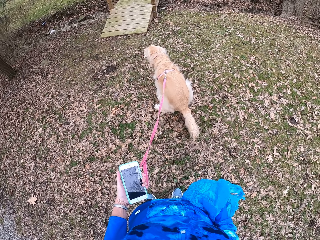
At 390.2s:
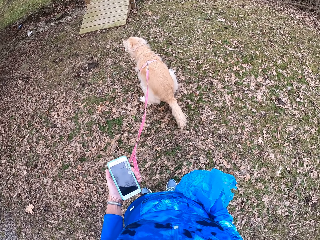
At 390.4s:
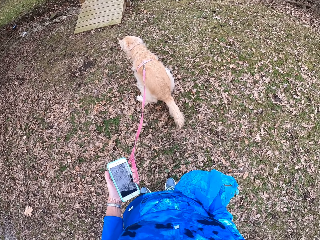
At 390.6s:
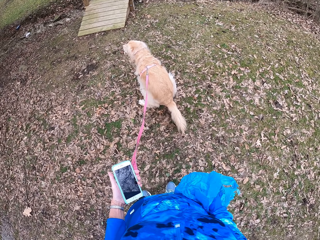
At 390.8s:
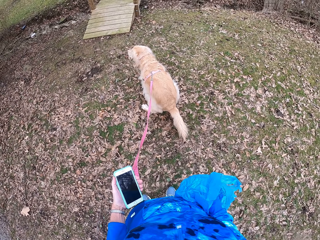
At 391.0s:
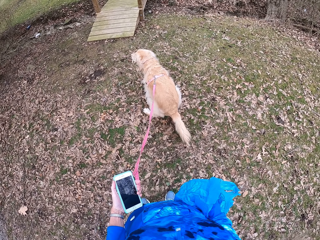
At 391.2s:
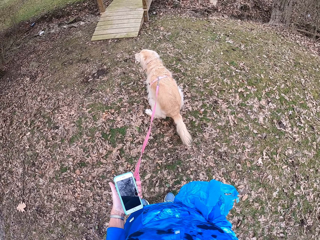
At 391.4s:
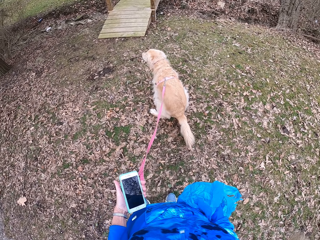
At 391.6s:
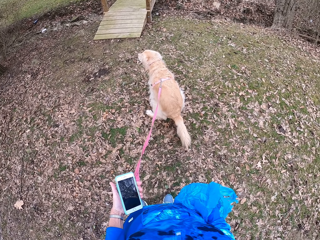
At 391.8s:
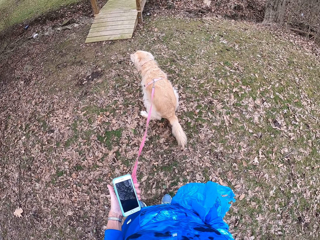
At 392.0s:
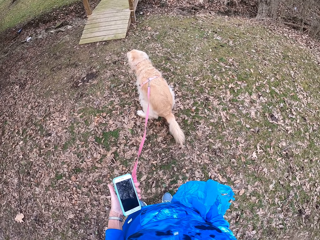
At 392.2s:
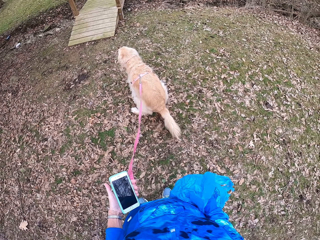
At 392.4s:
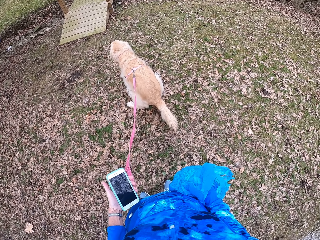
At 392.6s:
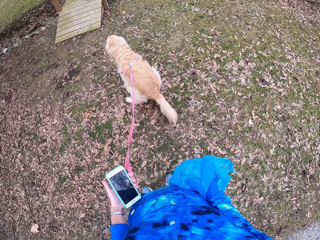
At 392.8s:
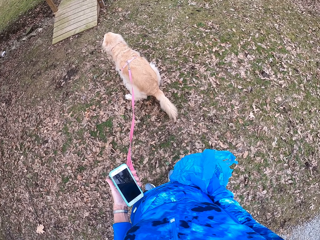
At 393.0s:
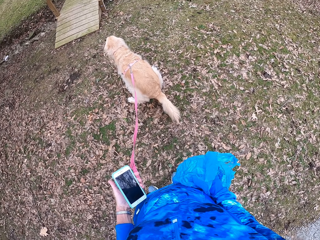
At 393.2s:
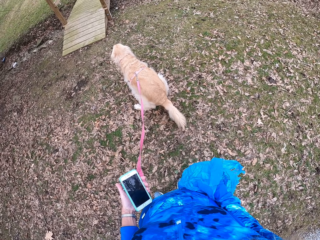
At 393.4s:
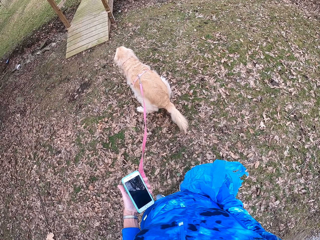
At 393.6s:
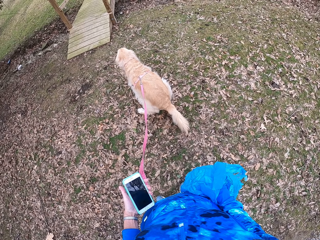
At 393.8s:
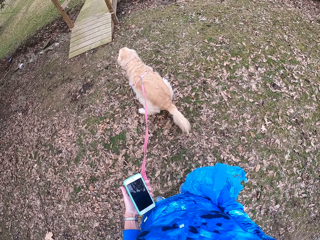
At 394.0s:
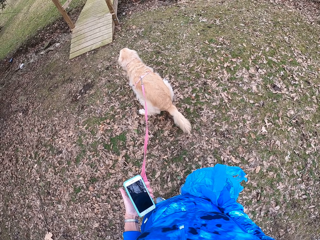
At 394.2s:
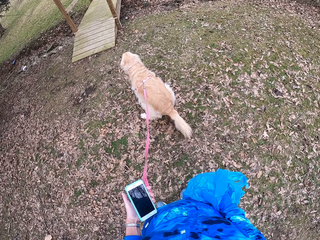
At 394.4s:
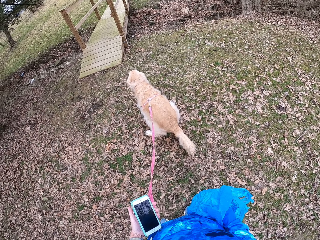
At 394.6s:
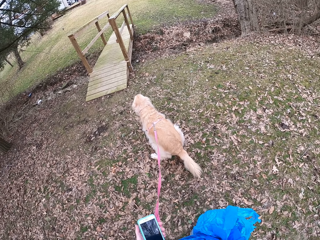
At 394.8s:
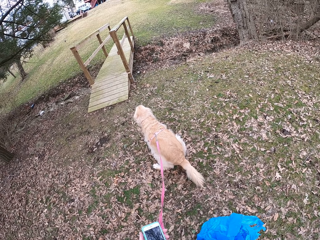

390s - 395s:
The camera wearer stops on the pathway with a chihuahua.

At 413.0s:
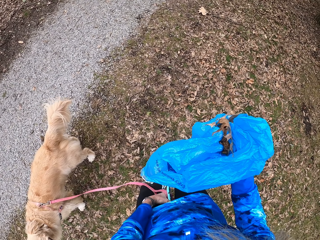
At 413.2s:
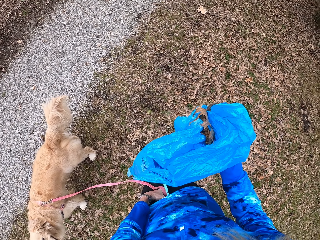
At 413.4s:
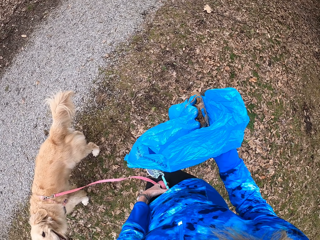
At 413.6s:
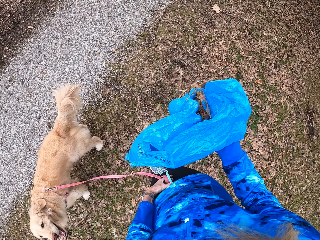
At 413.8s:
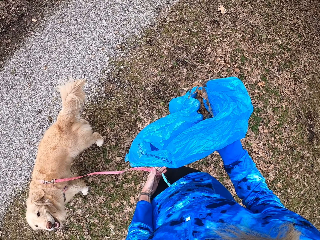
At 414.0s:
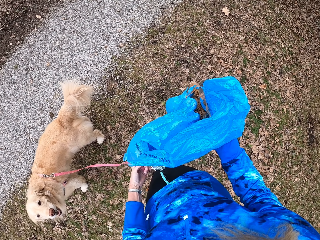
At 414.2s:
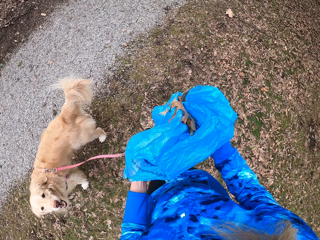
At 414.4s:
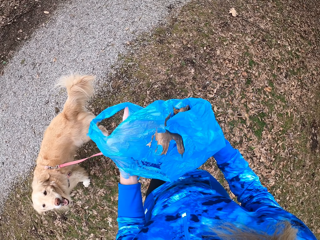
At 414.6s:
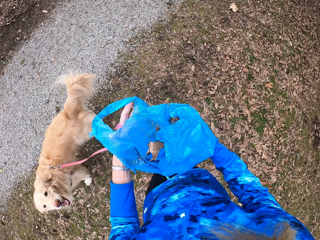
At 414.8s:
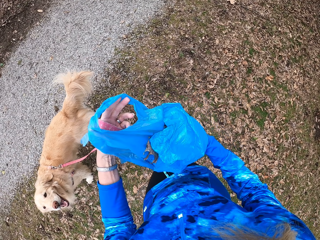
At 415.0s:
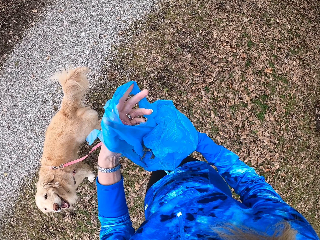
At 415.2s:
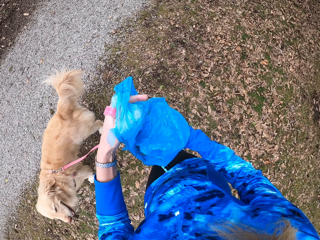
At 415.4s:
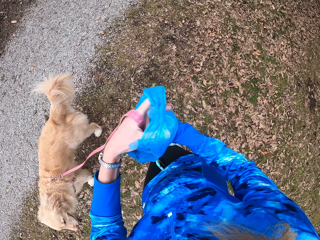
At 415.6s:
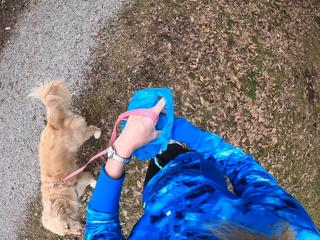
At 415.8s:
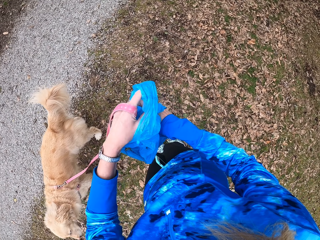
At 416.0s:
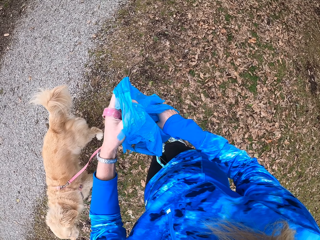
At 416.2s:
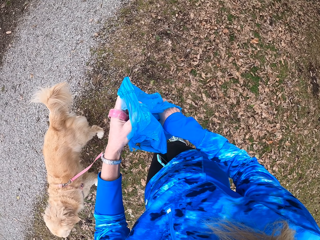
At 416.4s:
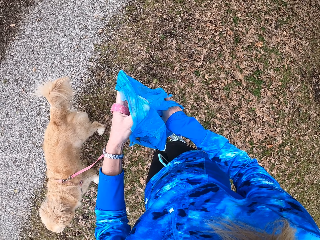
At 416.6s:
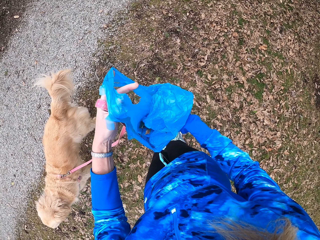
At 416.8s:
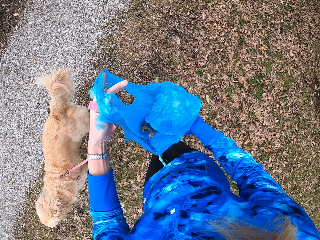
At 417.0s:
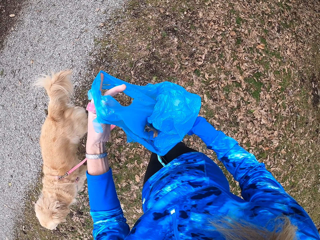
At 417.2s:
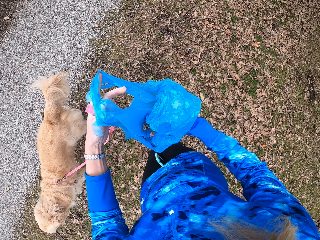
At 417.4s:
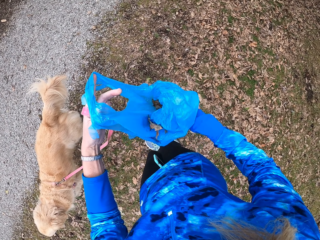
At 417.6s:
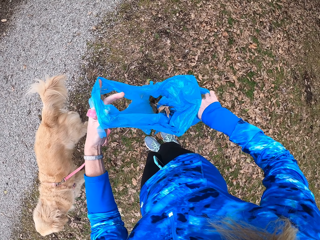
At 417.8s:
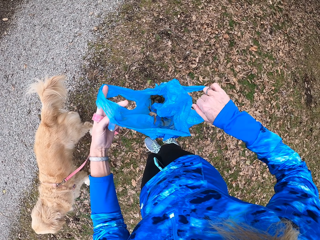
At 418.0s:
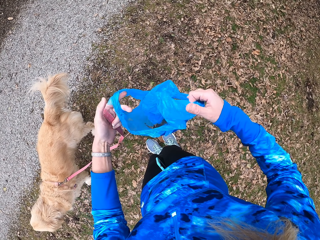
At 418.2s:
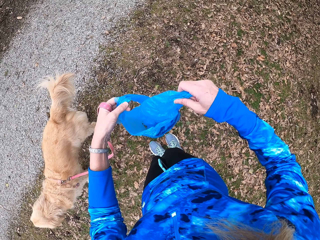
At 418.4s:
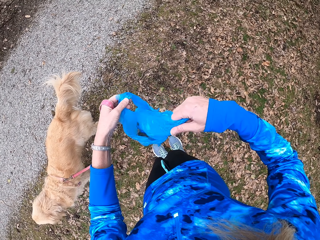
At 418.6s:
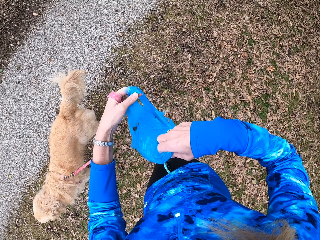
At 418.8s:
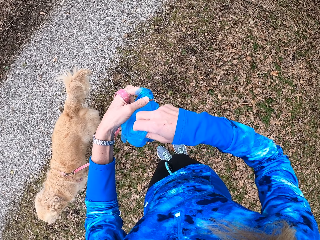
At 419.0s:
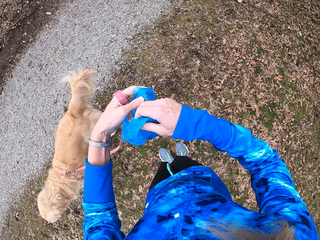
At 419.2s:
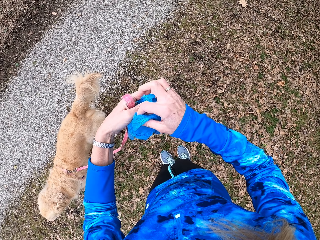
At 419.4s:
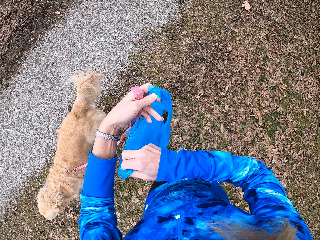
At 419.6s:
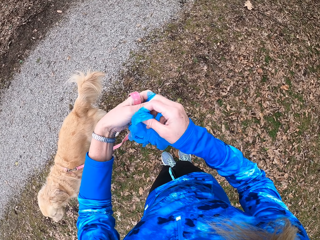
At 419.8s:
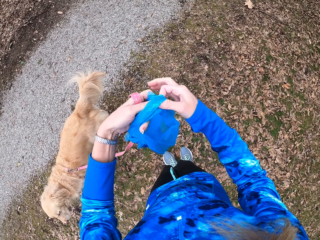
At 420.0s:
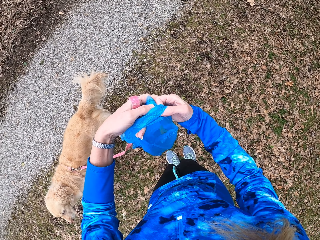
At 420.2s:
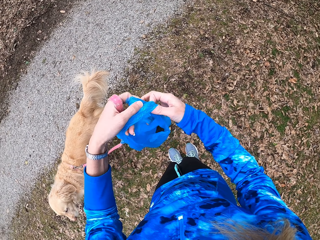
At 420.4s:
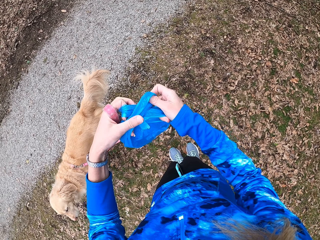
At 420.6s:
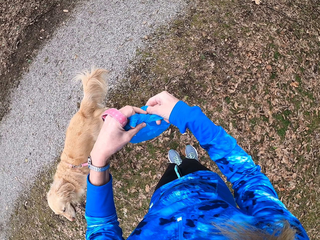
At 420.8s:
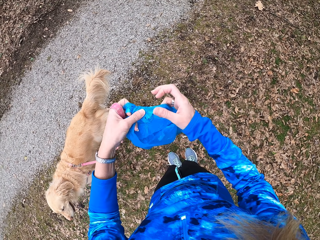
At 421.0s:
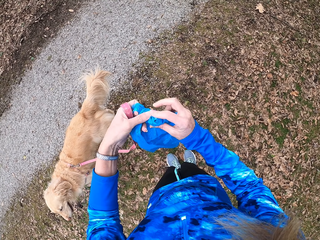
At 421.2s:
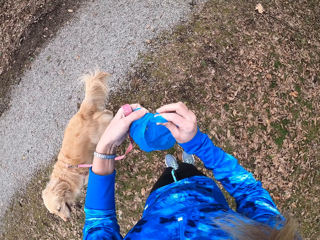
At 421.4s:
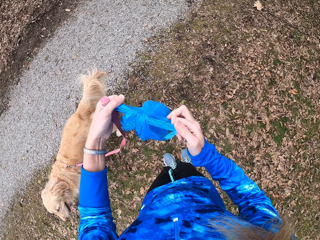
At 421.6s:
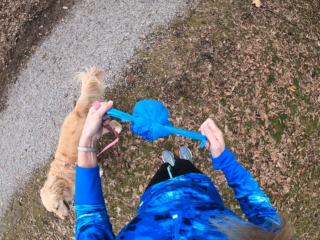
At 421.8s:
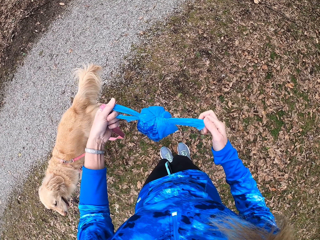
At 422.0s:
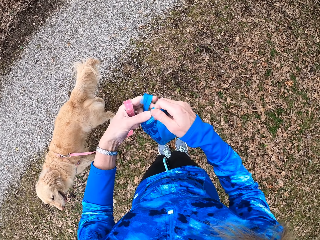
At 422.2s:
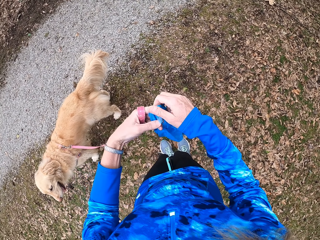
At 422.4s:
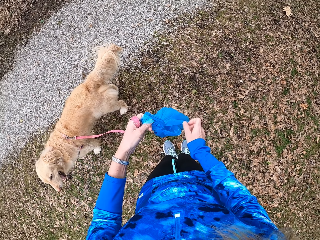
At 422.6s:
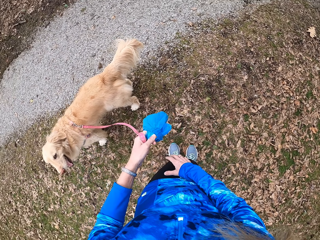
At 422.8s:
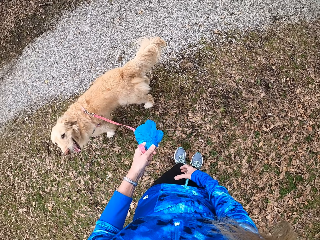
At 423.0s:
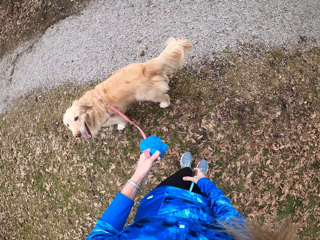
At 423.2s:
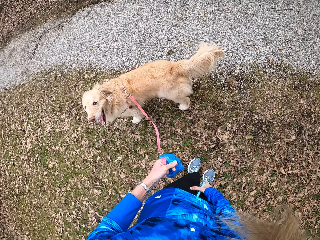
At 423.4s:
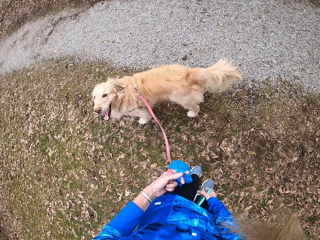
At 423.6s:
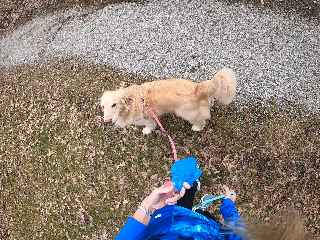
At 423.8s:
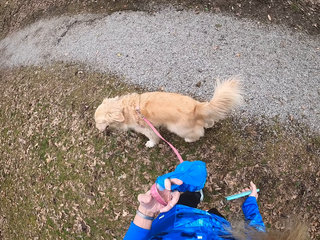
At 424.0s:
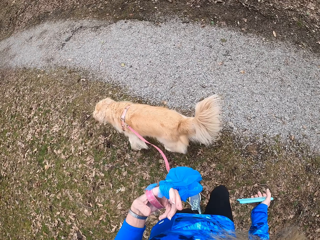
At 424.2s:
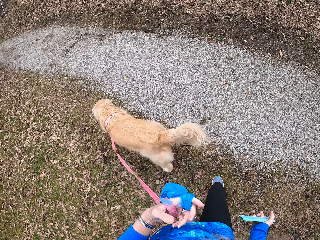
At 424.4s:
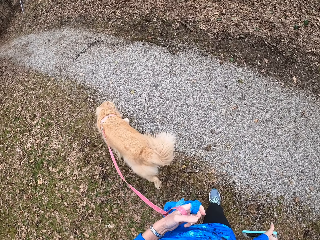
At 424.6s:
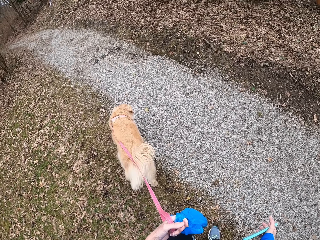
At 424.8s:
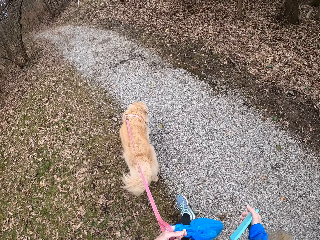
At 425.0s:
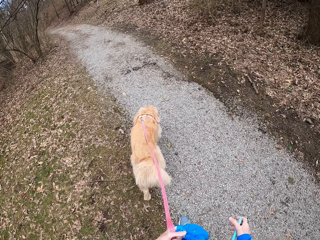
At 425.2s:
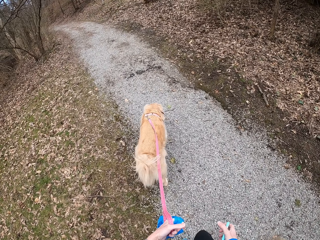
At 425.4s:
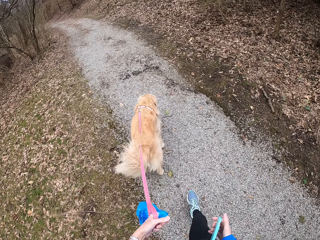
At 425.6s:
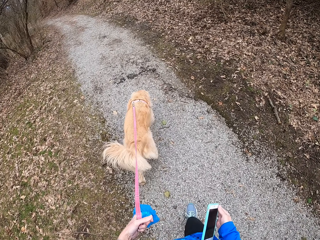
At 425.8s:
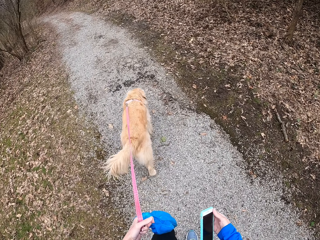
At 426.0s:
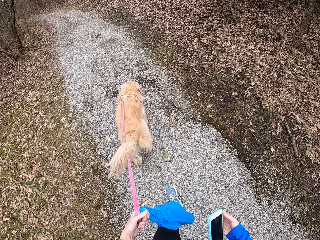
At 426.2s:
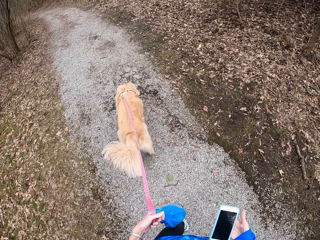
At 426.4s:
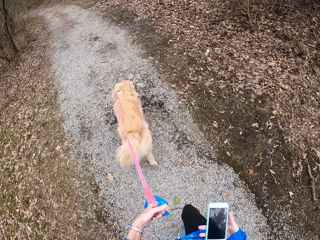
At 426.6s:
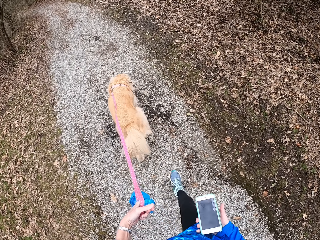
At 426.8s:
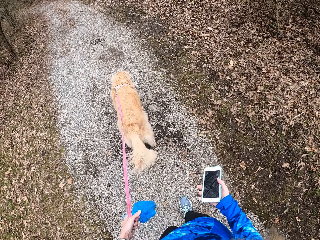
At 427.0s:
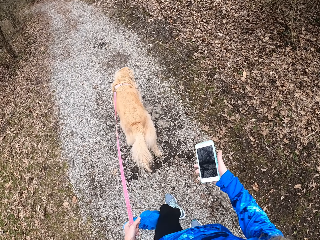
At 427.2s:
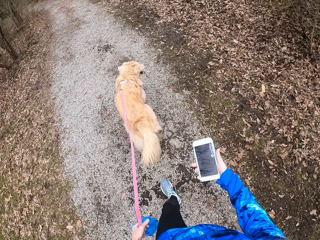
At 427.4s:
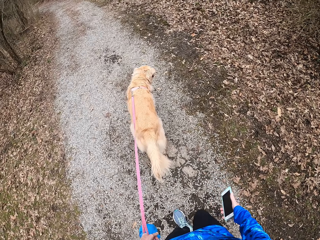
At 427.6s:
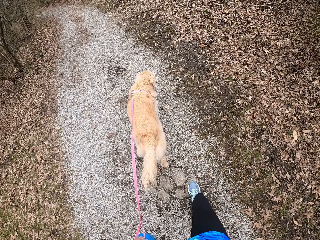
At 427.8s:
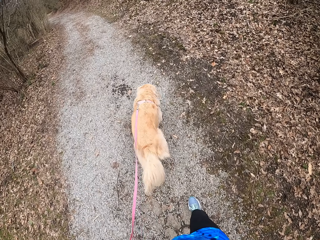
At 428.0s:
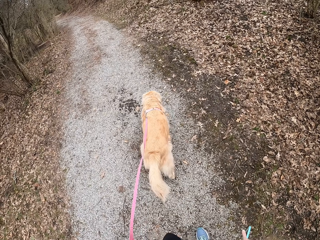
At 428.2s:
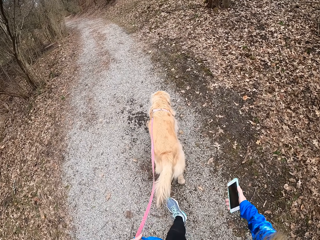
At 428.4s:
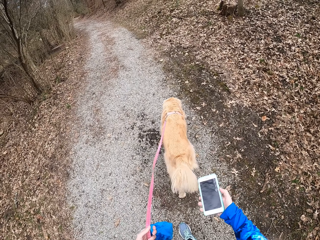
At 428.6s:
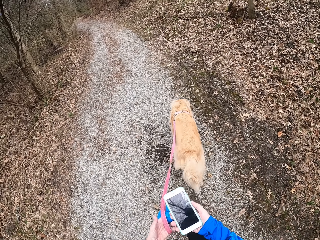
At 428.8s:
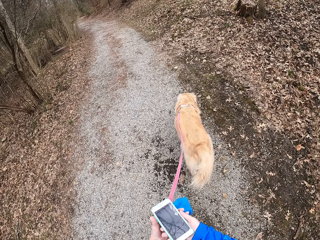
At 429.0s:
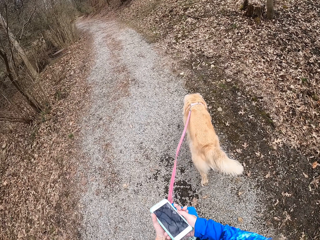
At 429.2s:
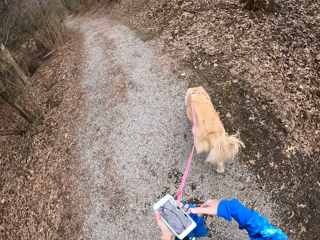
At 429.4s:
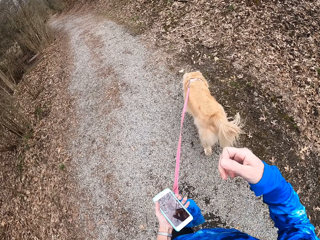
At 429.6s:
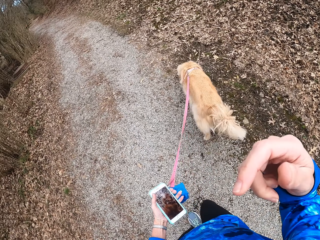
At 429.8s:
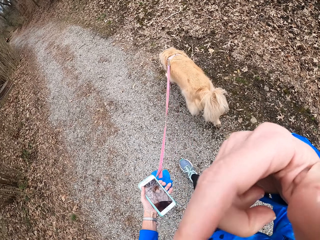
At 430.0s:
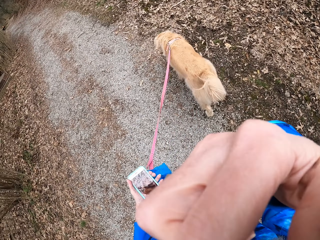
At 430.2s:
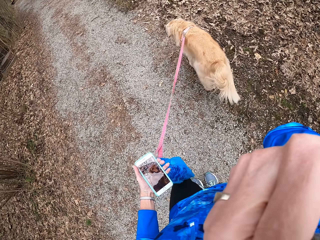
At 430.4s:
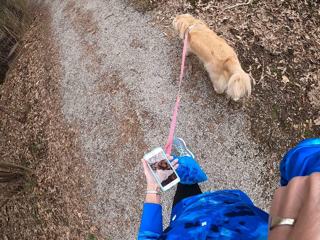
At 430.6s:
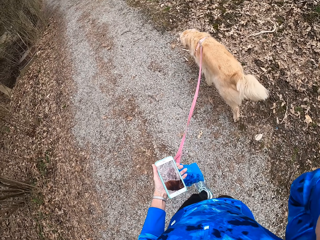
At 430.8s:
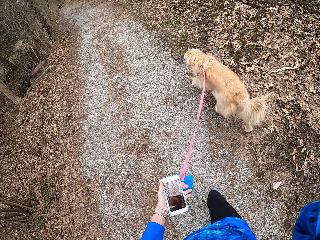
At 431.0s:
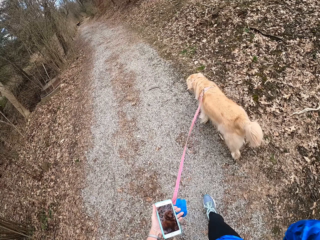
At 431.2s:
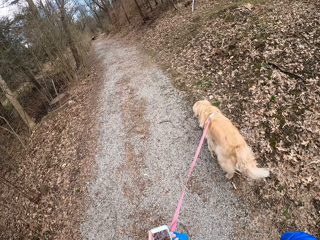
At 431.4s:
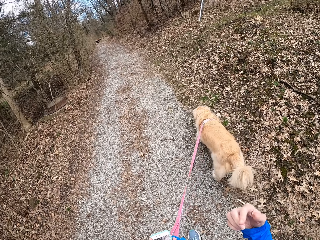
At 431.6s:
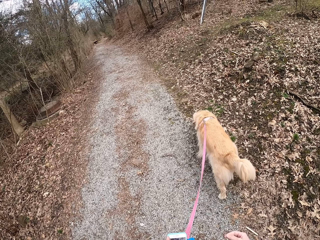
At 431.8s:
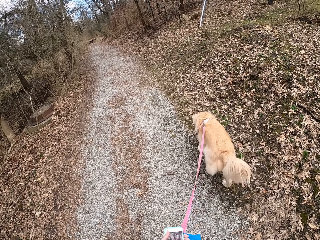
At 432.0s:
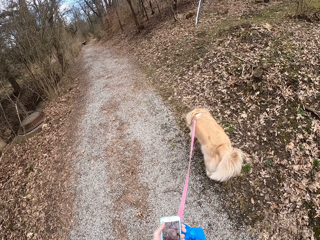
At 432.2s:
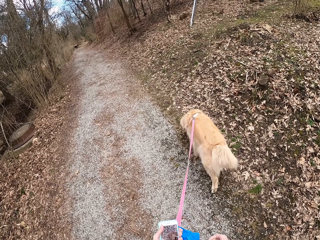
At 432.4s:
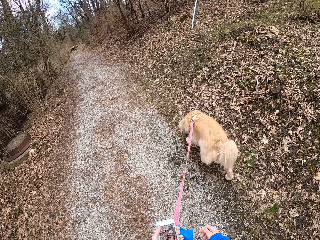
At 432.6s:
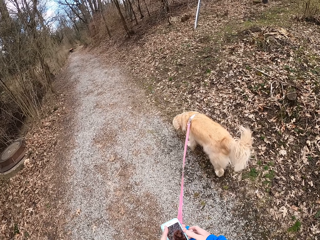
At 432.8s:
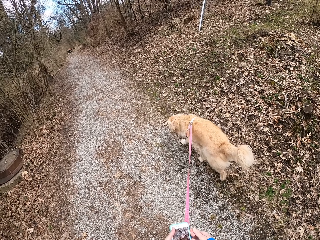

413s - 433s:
The camera wearer puts the phone between her thighs. She turns the carrier bag inside out. She wraps stool in a paper bag. She ties the carrier bag. She picks up the phone. She walks on the pathway with the chihuahua. She exchanges the phone to her left hand. She adjusts the camera and walks on the path.
